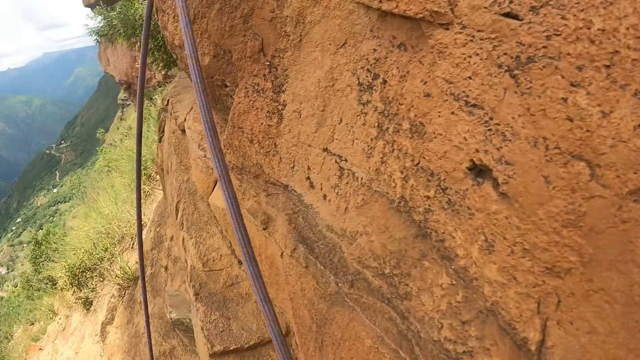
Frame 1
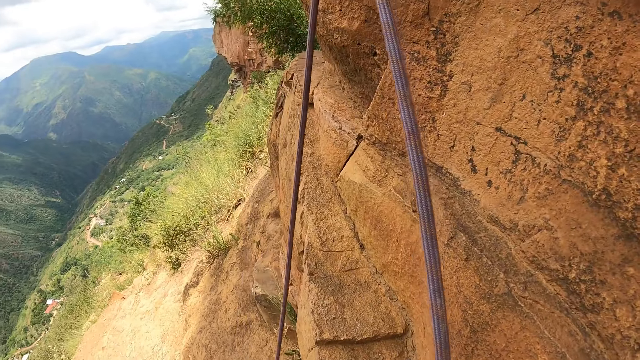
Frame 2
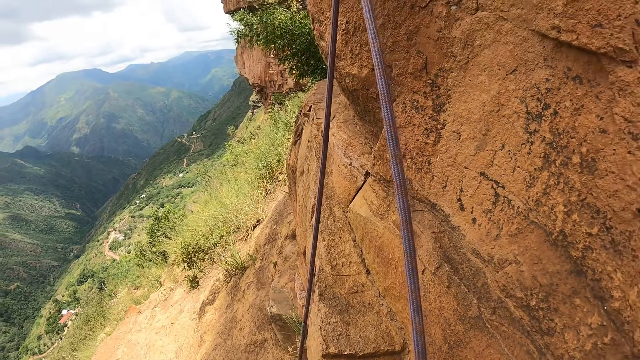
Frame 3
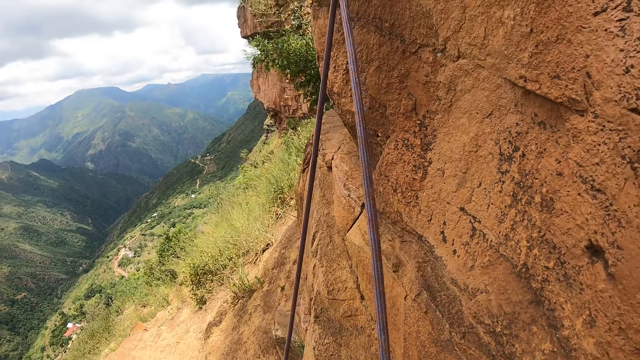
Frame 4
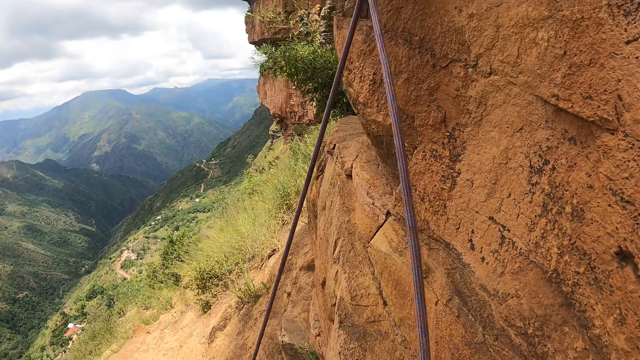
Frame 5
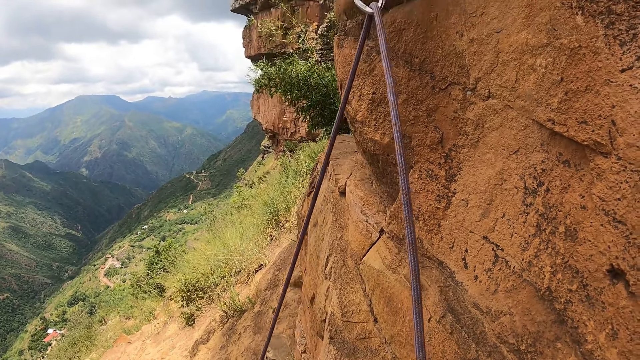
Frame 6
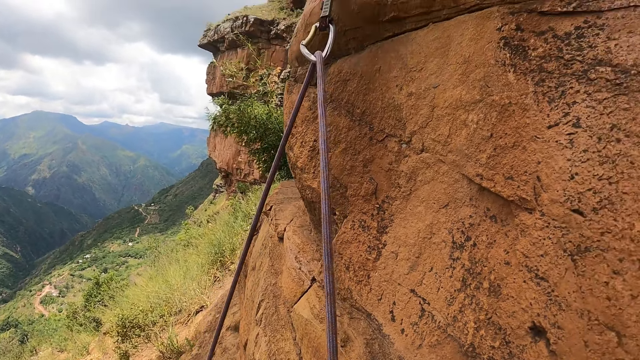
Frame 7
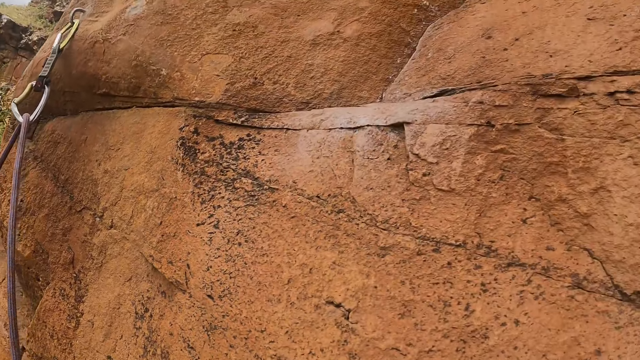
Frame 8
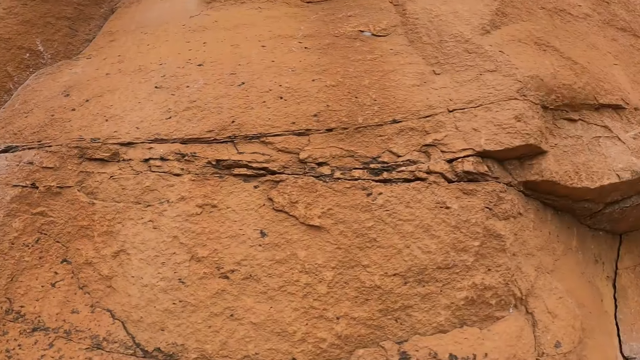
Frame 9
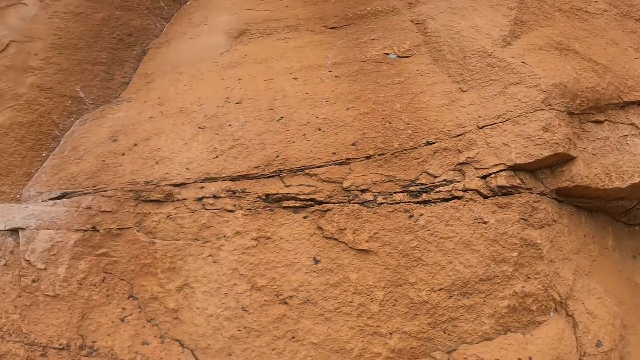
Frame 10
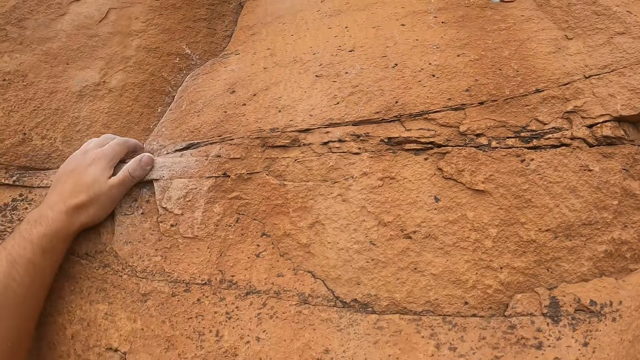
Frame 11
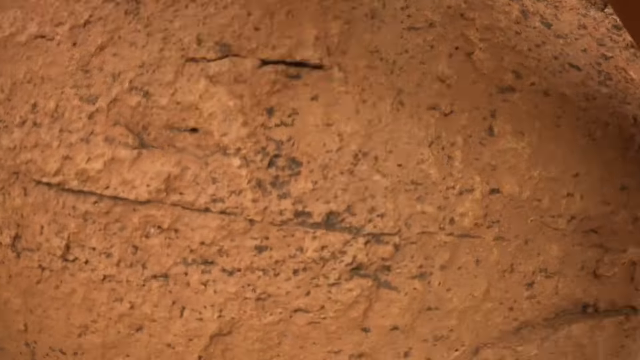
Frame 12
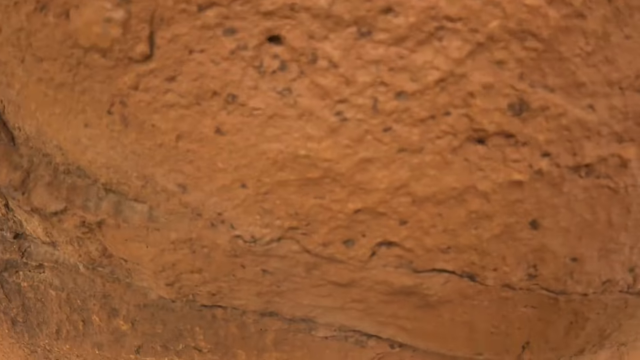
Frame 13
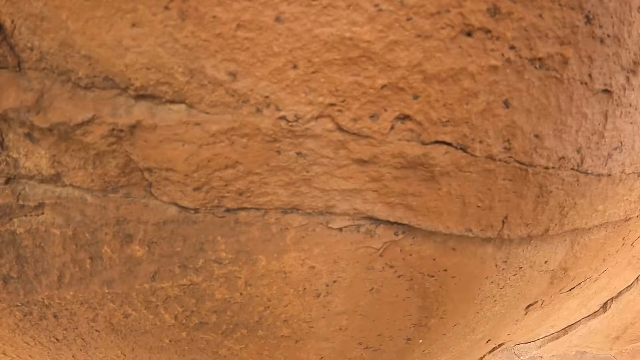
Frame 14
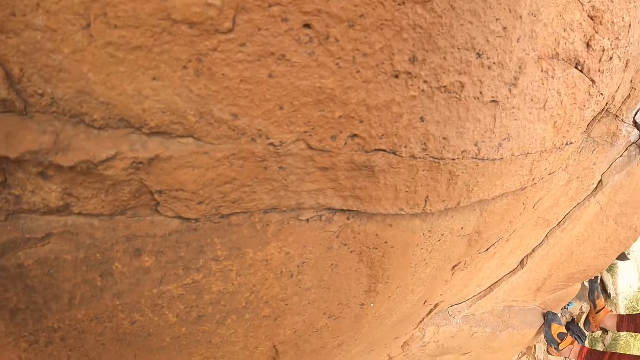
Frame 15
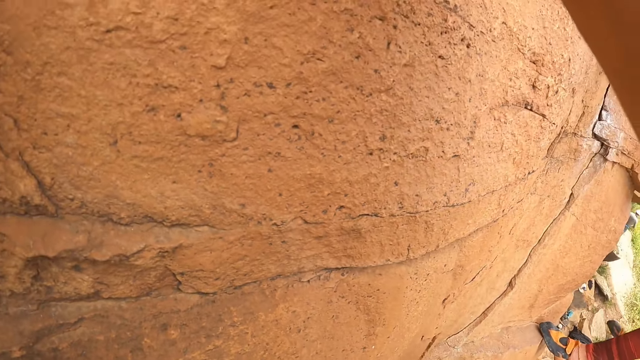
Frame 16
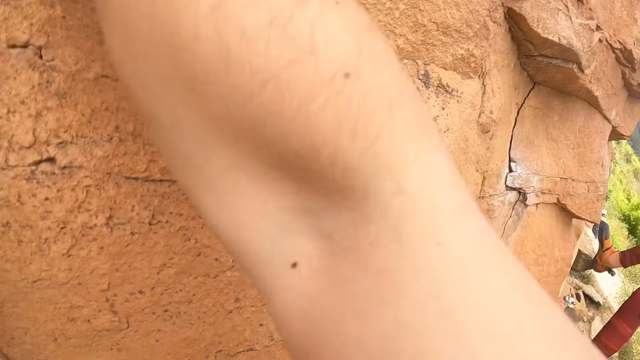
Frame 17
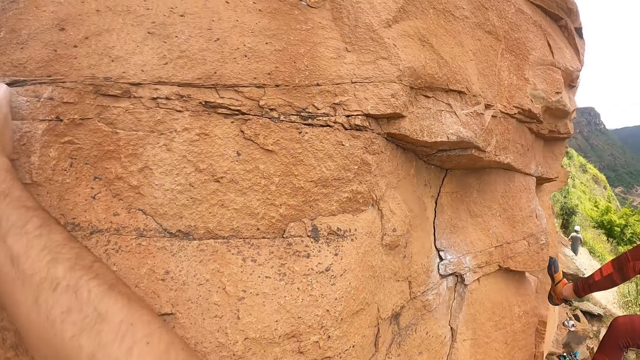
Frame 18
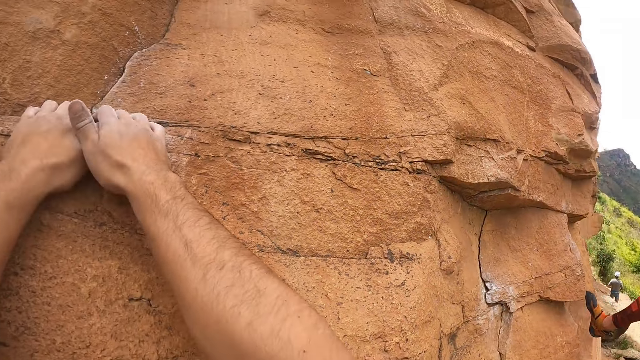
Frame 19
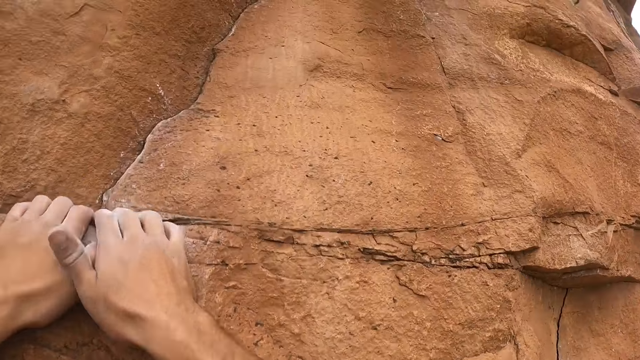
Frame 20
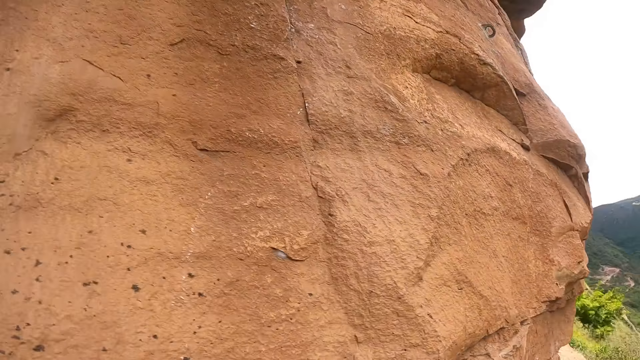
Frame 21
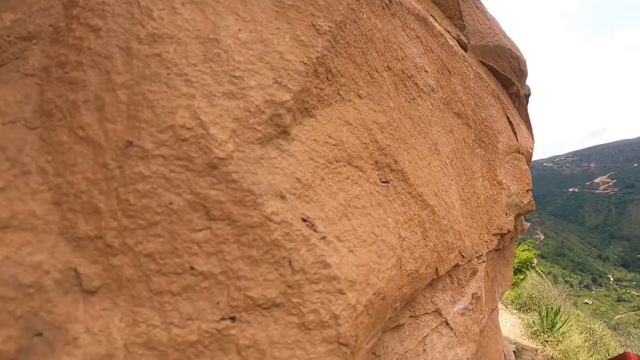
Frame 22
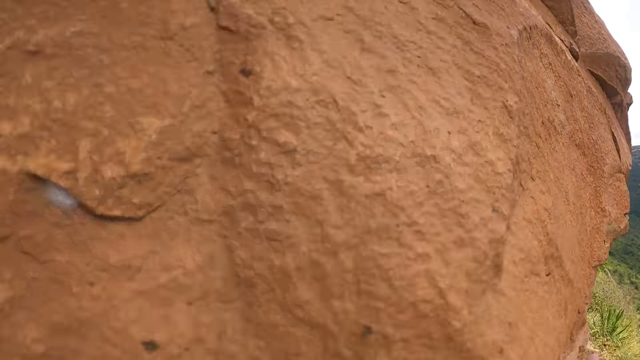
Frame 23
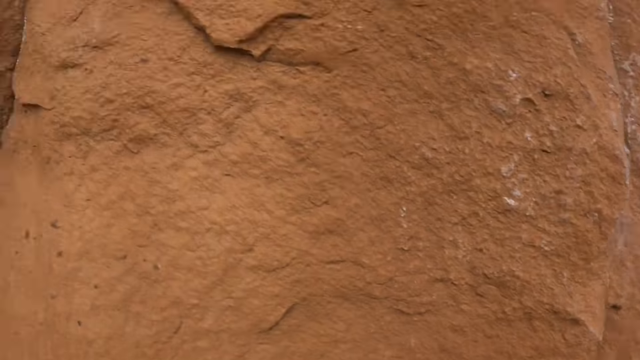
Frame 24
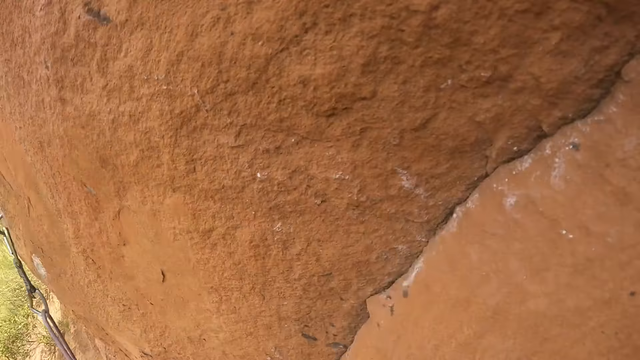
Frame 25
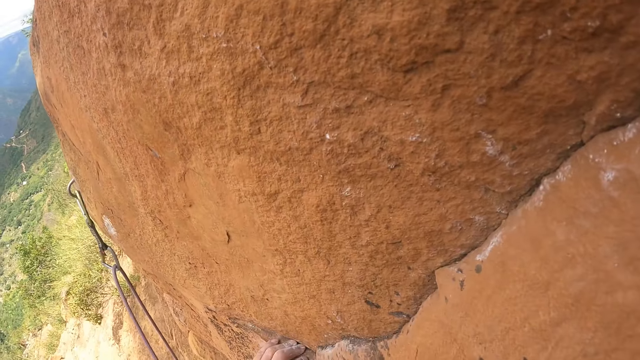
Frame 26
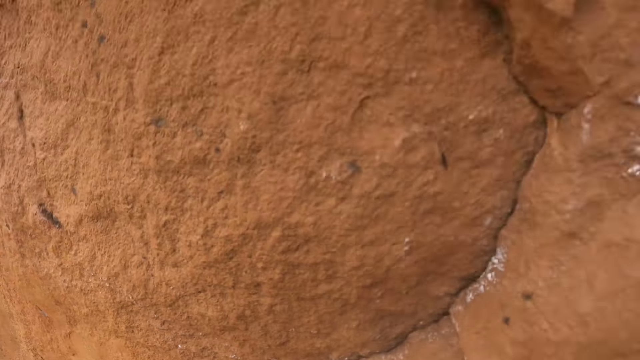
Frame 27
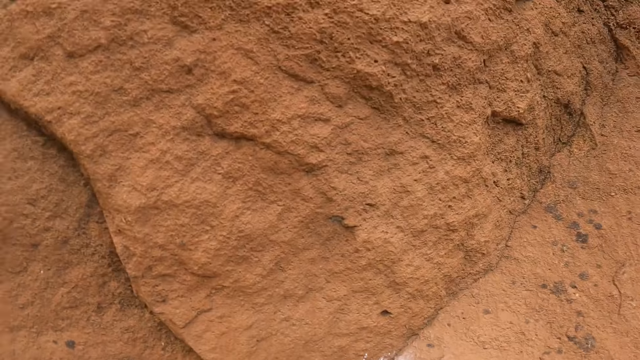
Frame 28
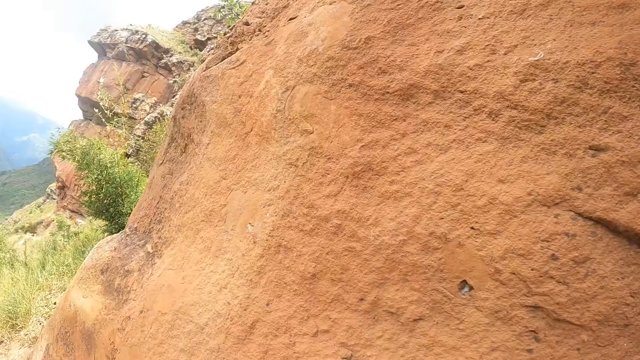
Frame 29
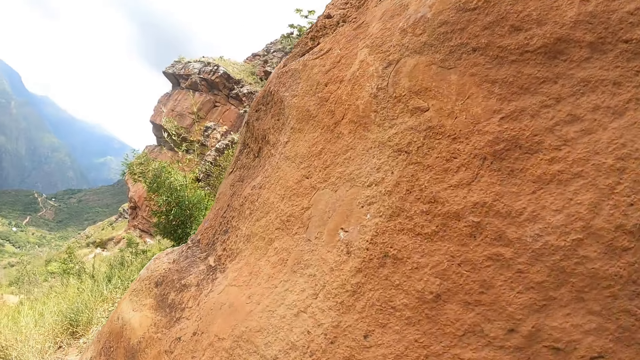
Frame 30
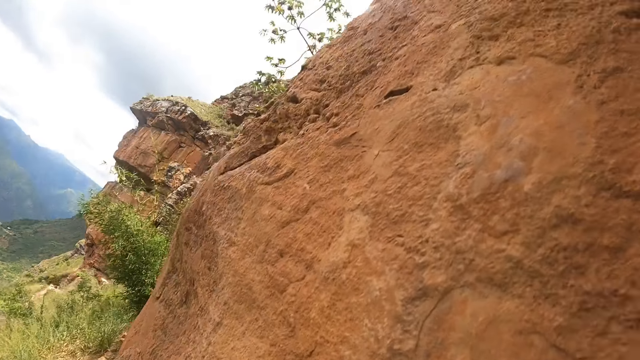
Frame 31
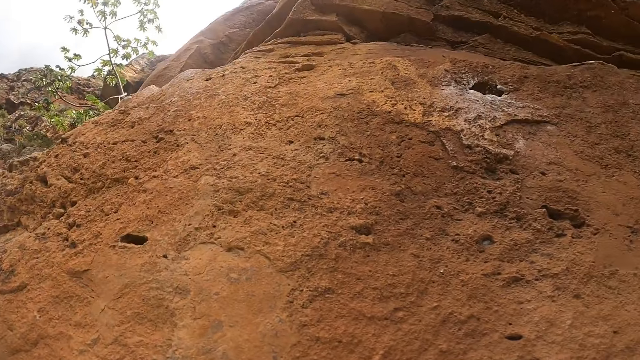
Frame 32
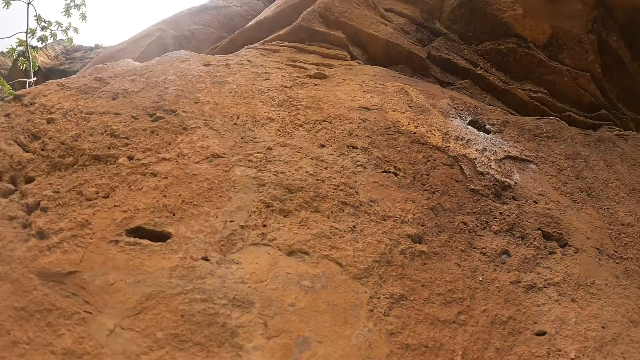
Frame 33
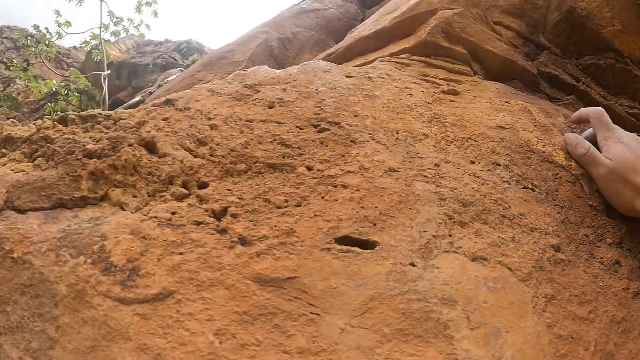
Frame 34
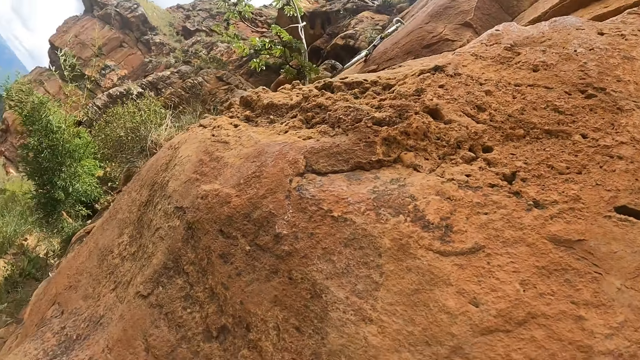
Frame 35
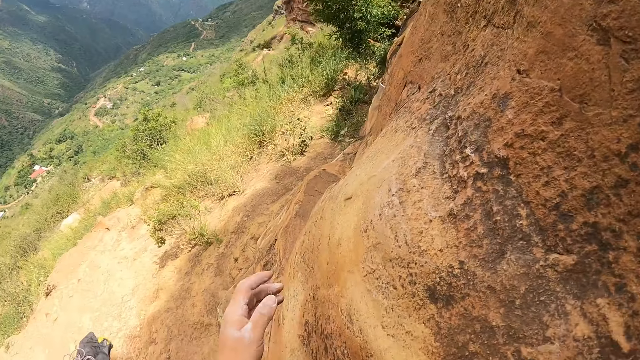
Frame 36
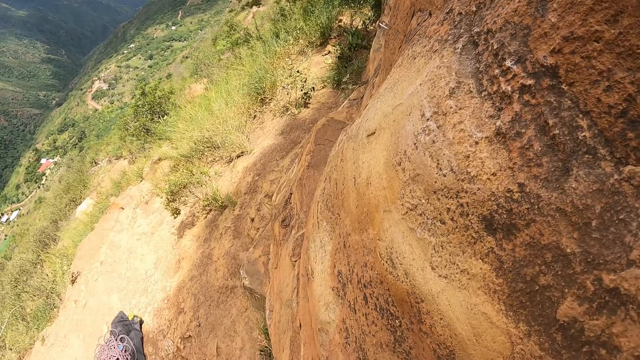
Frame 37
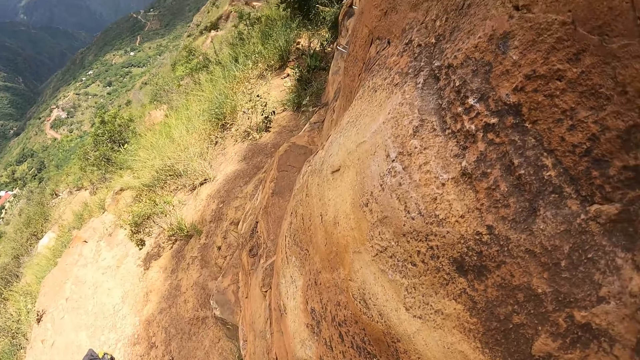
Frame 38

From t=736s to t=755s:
The camera wearer climbs the rock. They move the hand. They look around.

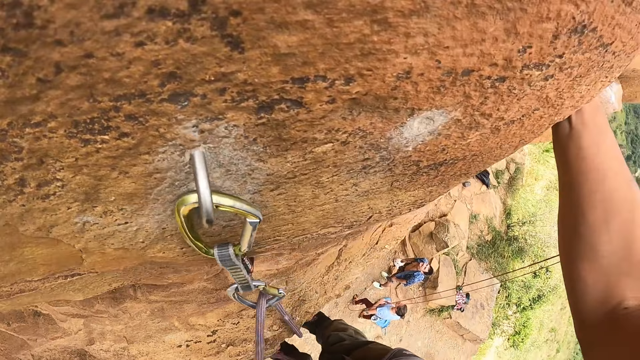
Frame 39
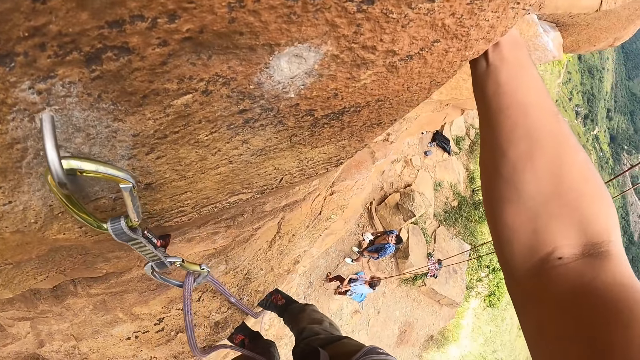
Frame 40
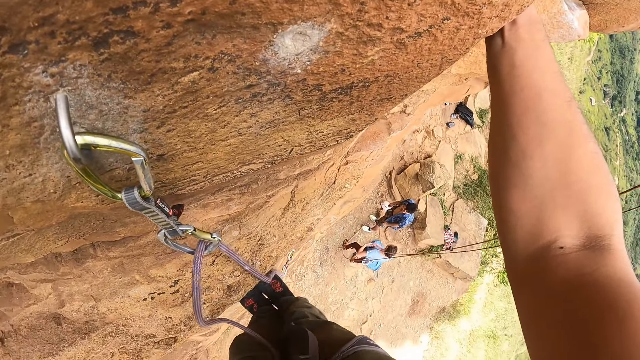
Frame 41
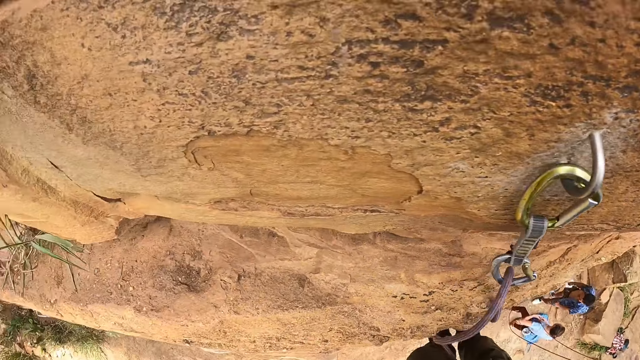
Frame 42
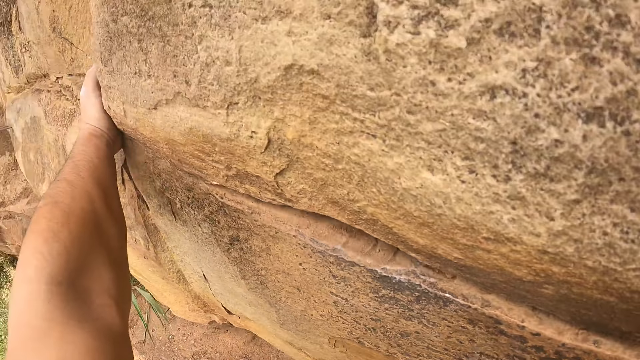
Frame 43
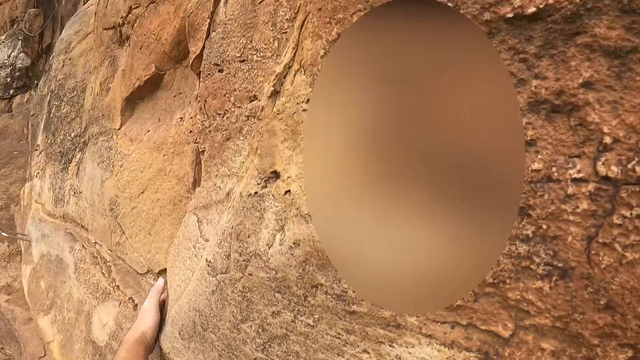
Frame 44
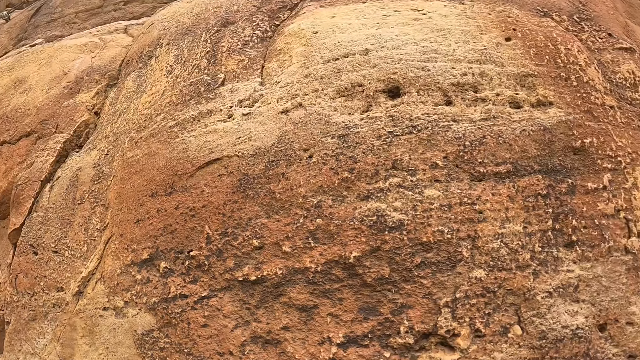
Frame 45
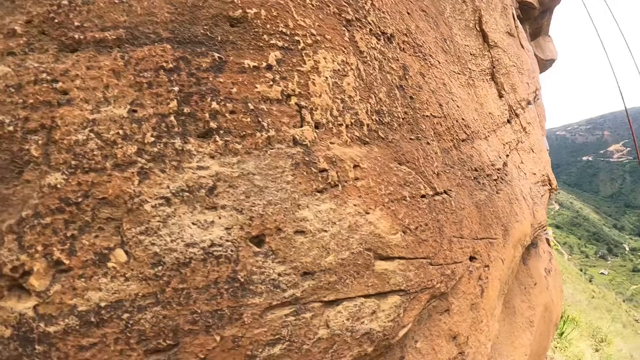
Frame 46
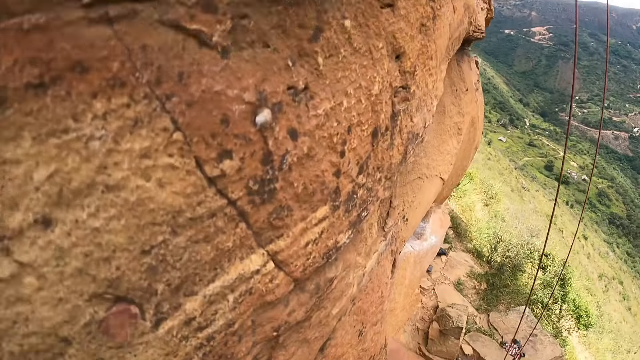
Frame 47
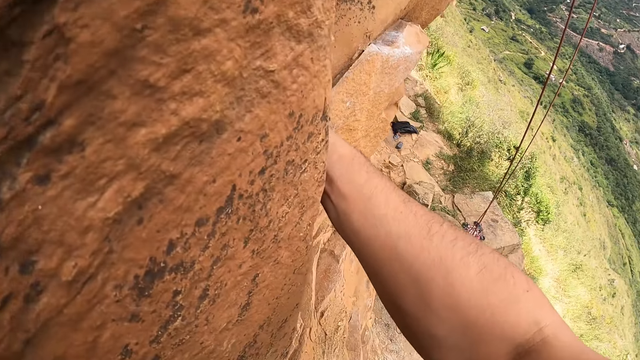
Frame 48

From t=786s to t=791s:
The camera wearer looks around.
